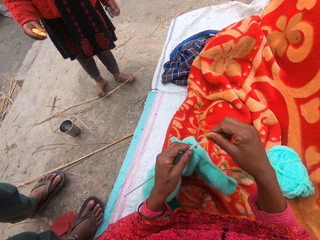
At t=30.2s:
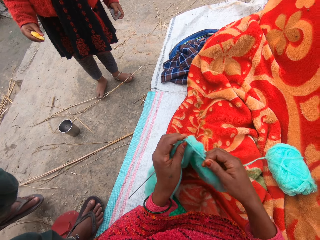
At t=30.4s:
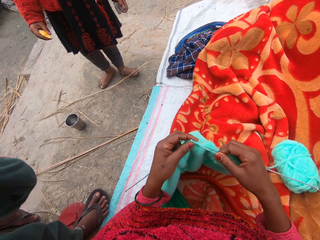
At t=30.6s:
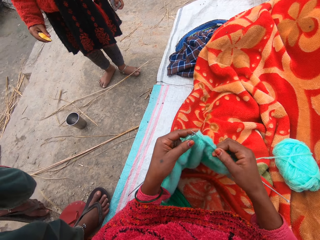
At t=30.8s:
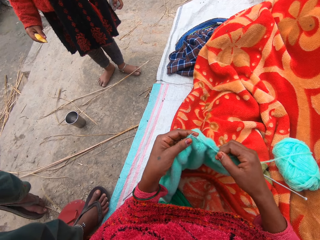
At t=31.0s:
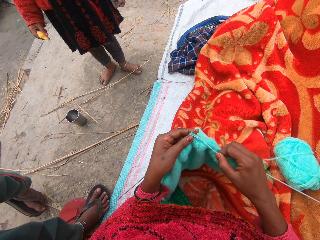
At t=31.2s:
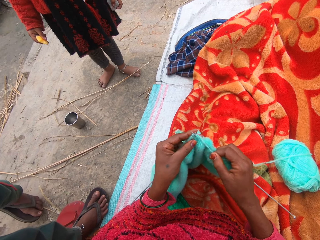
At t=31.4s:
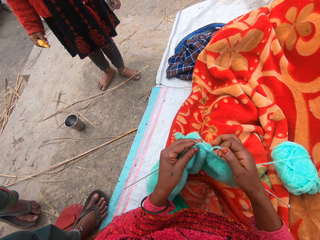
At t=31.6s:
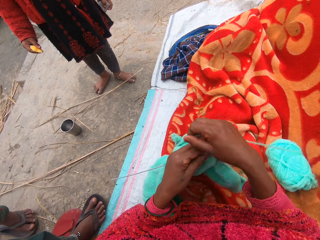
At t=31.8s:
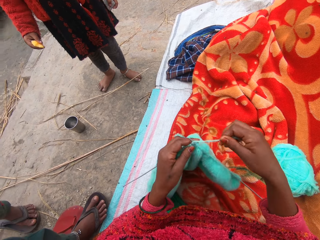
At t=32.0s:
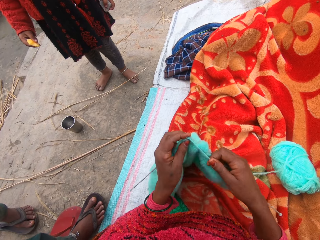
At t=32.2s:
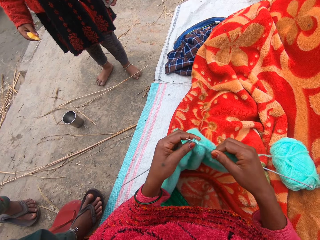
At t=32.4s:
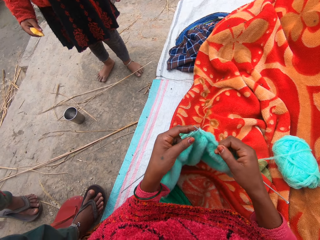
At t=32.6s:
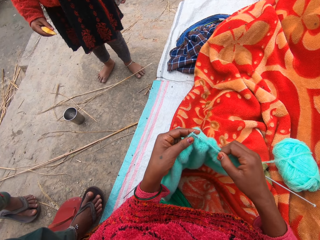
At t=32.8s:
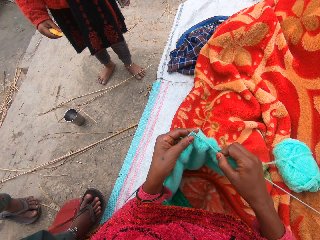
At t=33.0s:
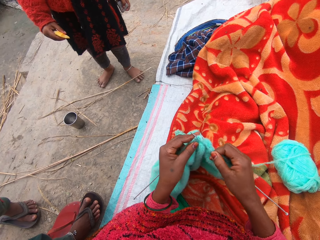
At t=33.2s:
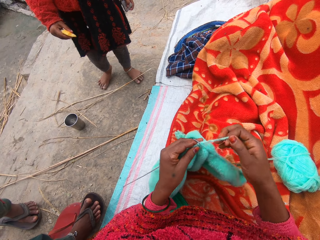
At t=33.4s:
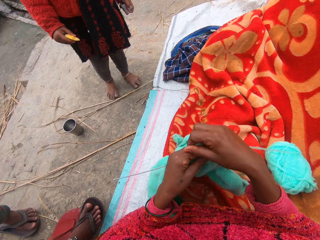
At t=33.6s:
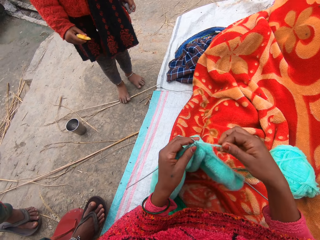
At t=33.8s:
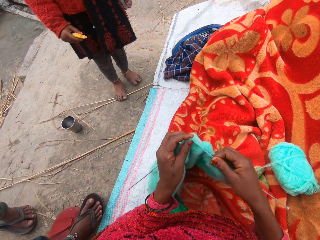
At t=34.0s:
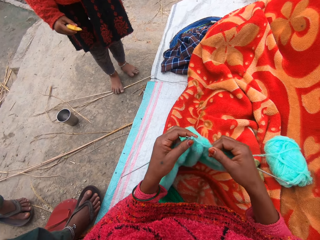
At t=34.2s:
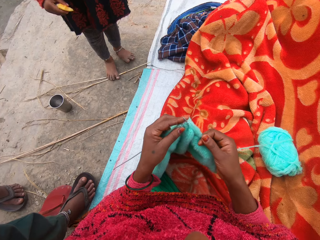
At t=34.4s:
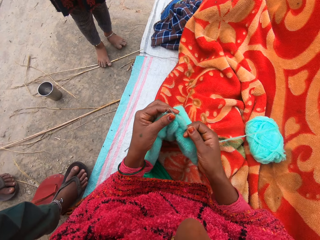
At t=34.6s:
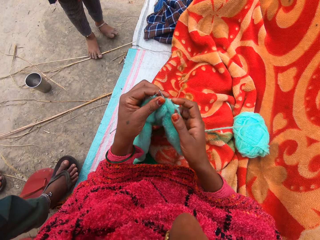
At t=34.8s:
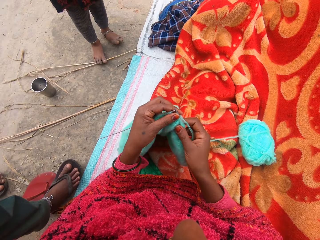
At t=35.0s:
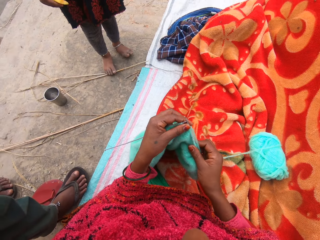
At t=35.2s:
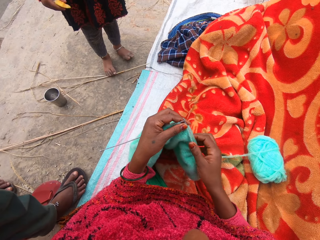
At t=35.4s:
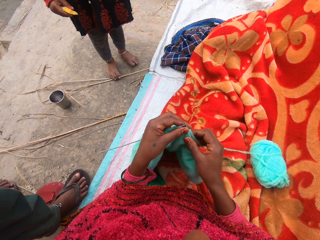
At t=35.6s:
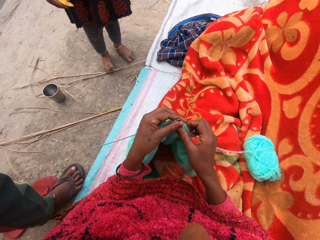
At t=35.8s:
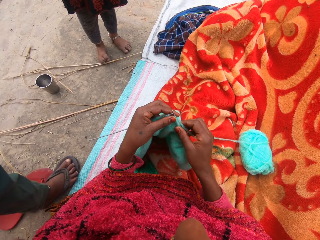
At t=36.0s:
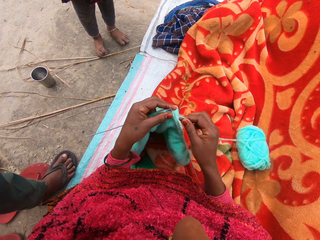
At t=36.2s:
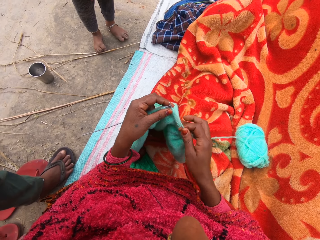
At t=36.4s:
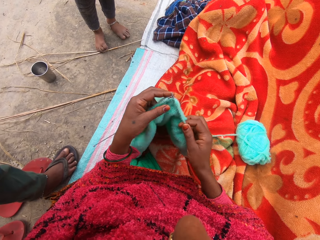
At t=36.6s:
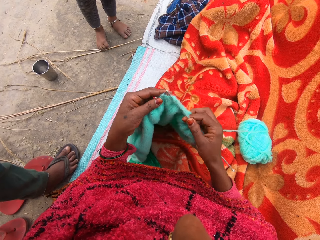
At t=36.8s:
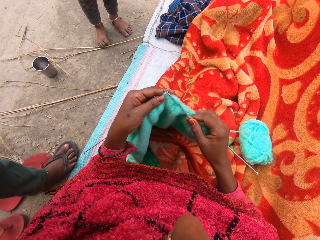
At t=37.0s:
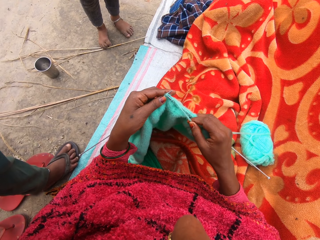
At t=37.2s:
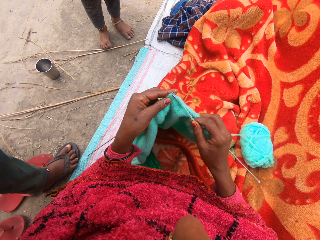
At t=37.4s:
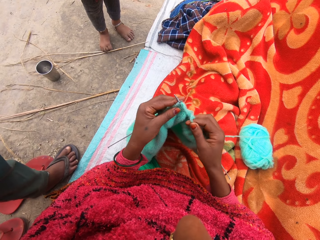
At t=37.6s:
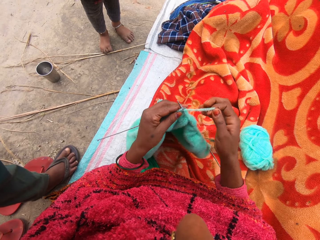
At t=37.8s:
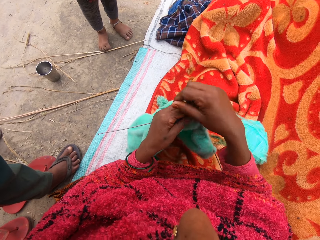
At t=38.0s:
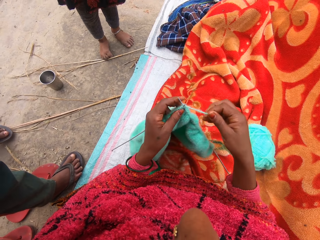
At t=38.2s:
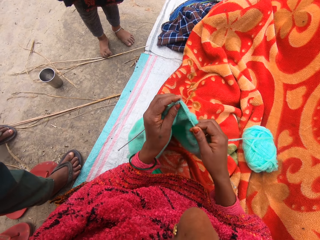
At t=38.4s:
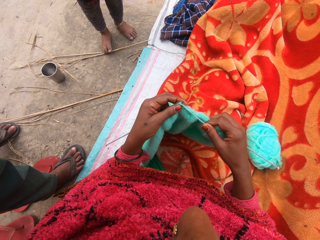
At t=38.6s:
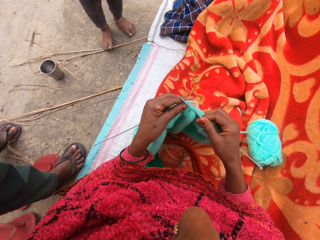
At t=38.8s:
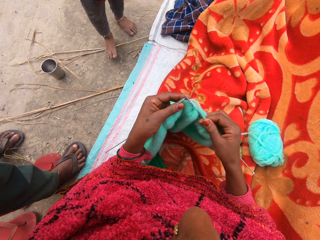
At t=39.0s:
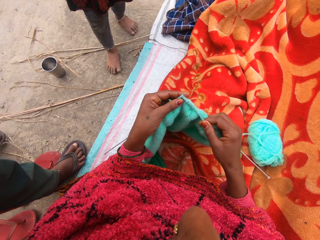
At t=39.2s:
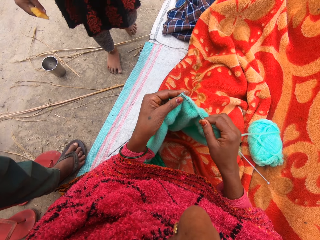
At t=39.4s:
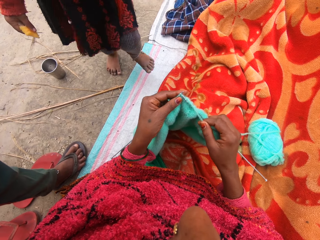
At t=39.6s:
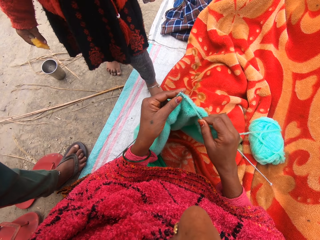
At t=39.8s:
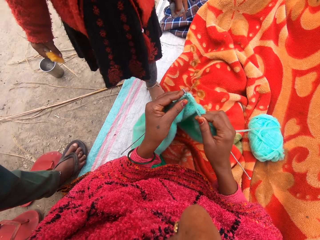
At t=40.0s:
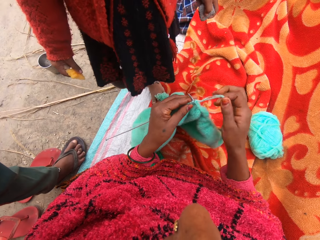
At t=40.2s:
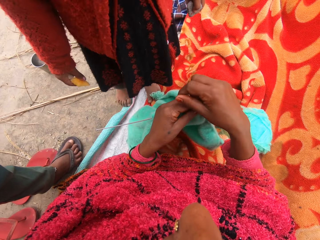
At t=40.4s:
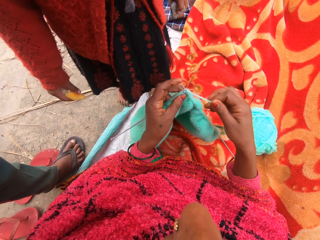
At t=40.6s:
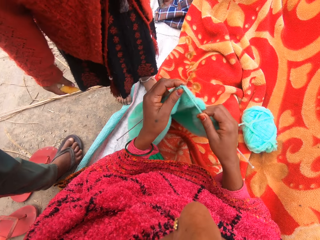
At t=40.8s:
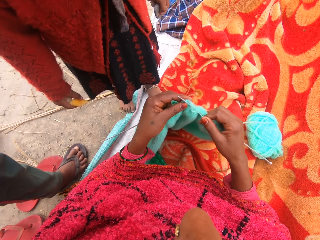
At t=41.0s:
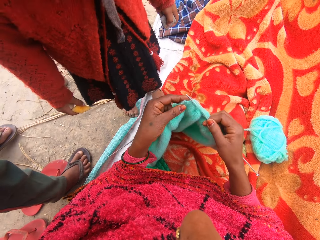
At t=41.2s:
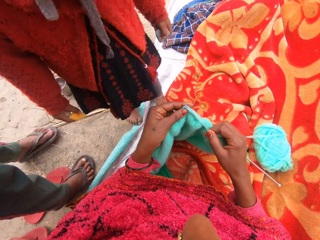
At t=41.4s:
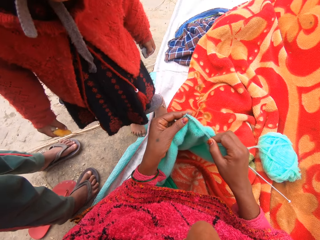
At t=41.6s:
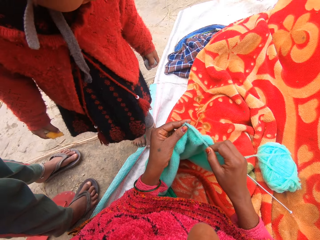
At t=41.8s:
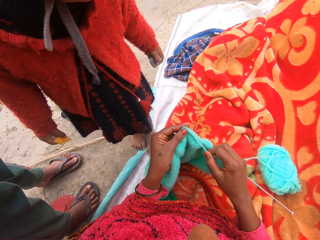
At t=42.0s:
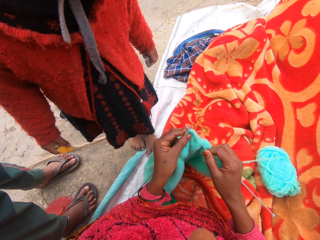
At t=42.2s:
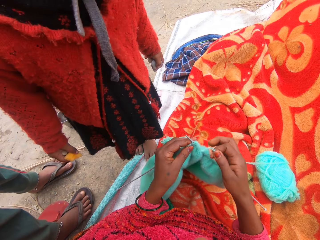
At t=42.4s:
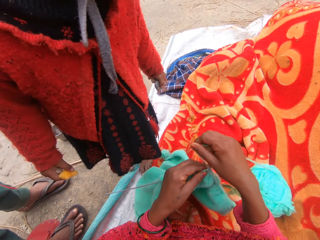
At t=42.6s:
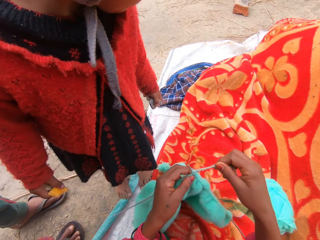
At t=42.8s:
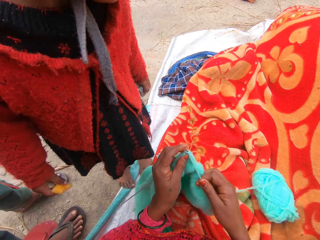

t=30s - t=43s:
The camera wearer knits the yarn with the knitting needles. A woman talks to the camera wearer. The camera wearer knits the yarn with the knitting needles. She pulls the knitted yarn with her hands. She holds the yarn and the knitted yarn together. The woman talks to the camera wearer. The camera wearer knits the yarn with the knitting needles. A girl walks towards the camera wearer. The camera wearer knits the yarn with the knitting needles.

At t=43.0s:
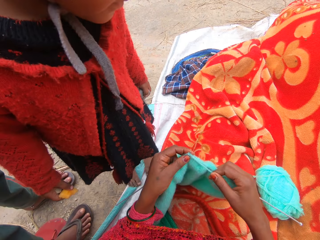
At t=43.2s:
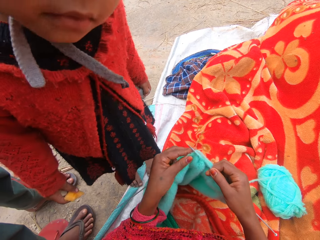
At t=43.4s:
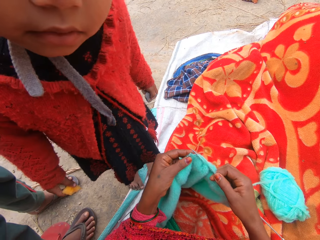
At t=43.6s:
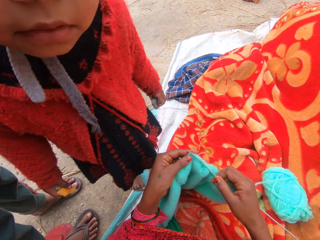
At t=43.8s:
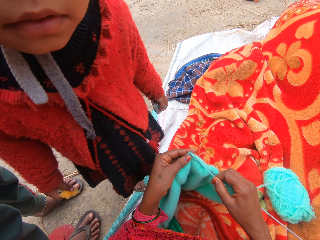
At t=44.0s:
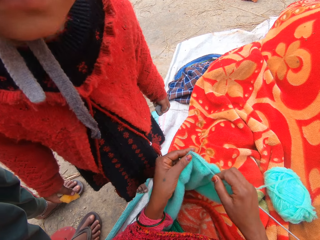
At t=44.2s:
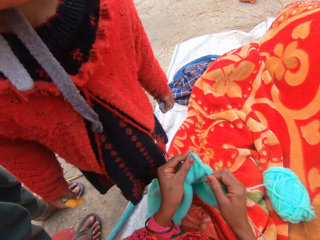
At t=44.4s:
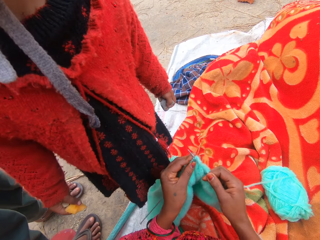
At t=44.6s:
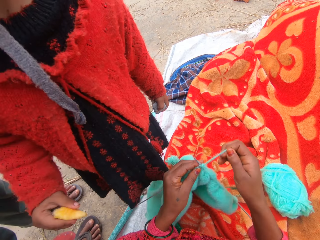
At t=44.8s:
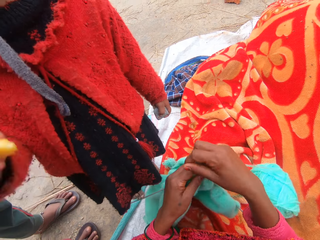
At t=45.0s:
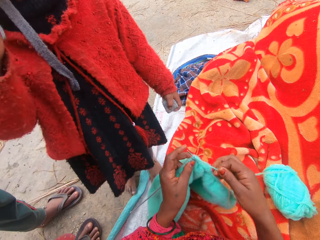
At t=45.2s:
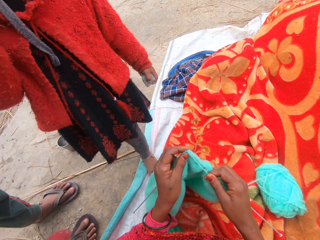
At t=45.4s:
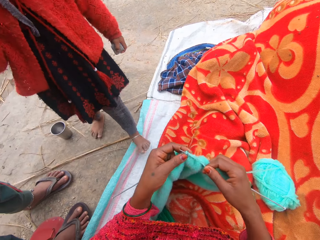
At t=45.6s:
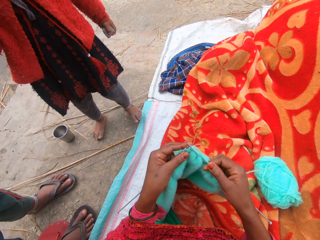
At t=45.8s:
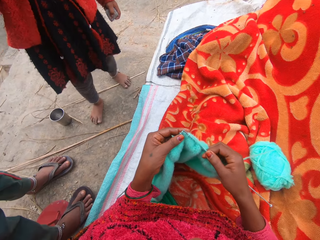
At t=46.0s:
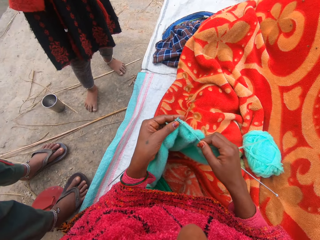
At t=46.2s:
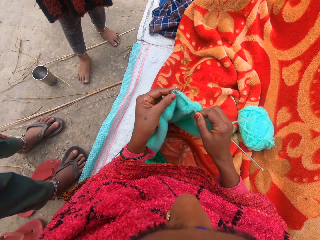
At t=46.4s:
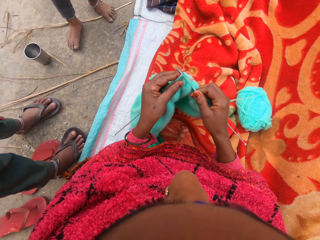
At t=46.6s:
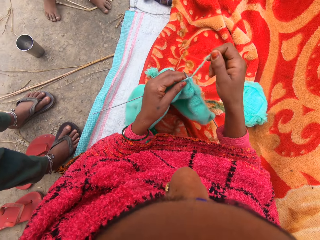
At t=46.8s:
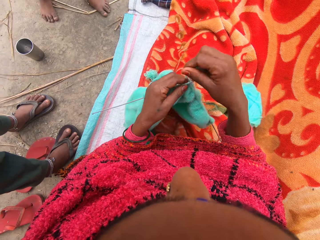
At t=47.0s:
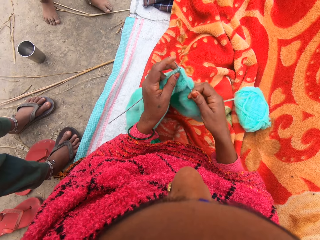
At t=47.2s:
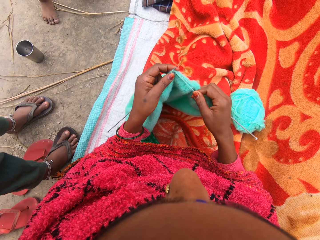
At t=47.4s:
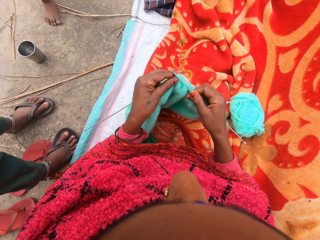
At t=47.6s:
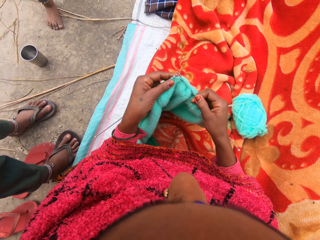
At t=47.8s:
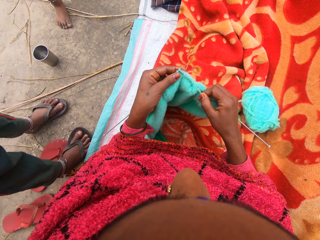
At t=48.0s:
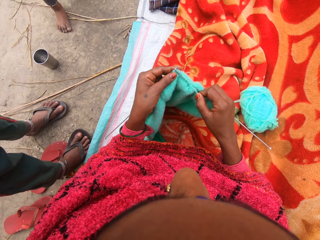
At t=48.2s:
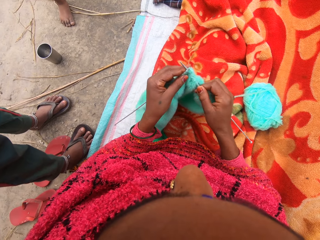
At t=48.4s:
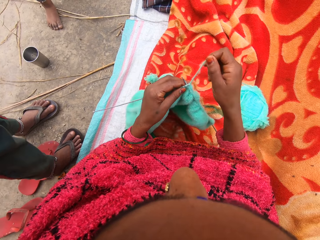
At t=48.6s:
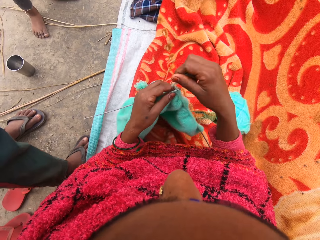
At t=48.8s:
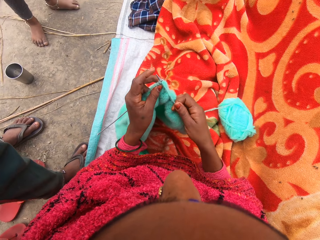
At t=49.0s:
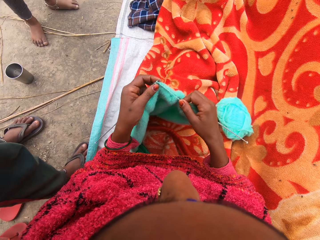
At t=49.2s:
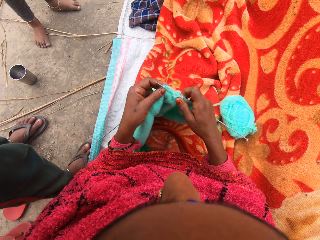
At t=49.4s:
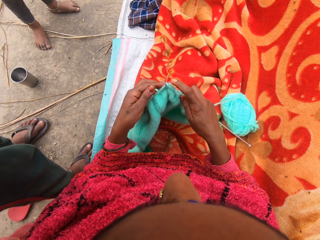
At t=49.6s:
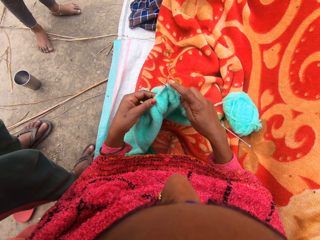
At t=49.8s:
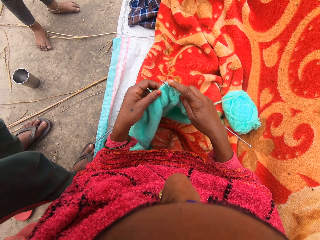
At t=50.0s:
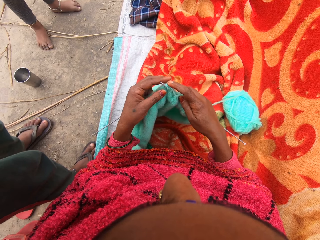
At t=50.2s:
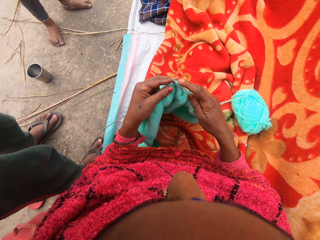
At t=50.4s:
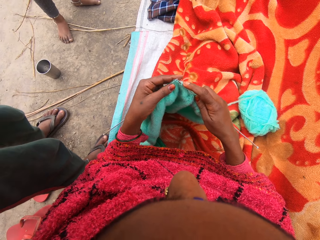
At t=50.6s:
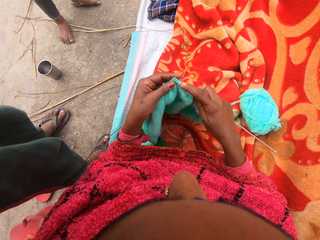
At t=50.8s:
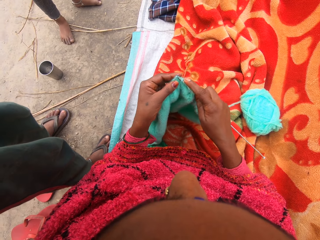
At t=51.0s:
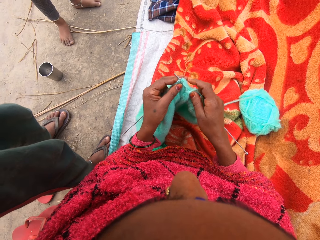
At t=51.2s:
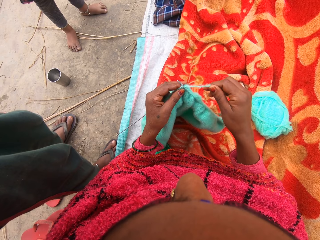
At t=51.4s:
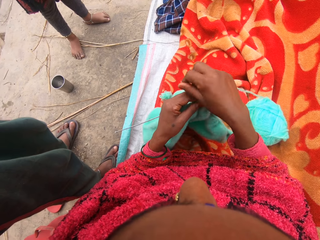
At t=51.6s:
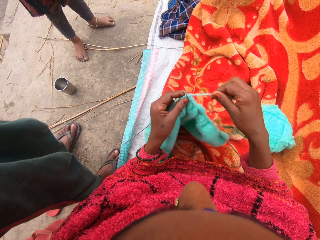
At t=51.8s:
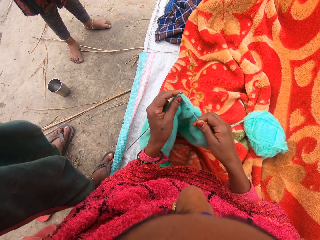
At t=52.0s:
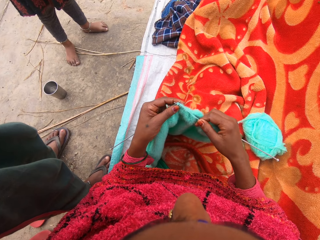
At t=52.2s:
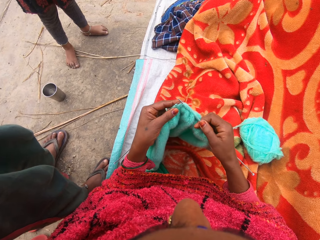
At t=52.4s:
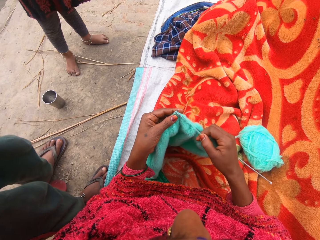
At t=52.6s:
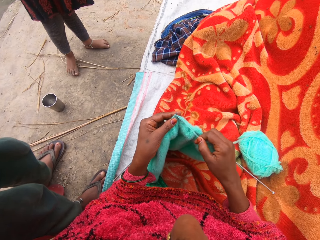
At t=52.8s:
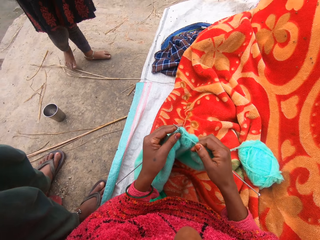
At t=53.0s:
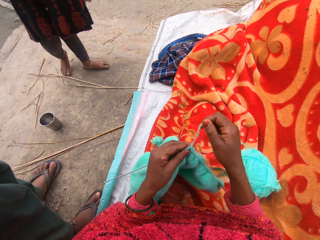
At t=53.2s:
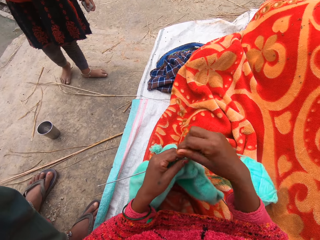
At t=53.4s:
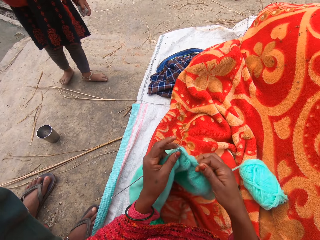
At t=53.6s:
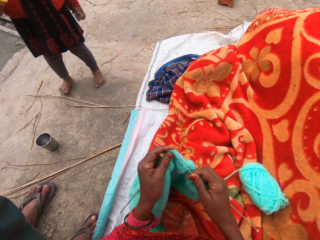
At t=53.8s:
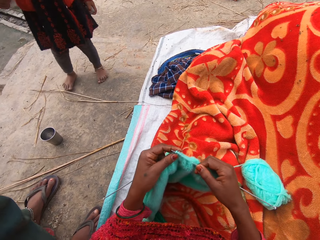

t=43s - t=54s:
A woman talks to the camera wearer. The camera wearer knits the yarn with the knitting needles. A girl walks away from the camera wearer. The camera wearer knits the yarn with the knitting needles.
